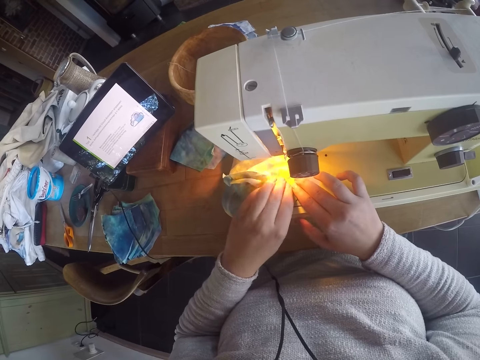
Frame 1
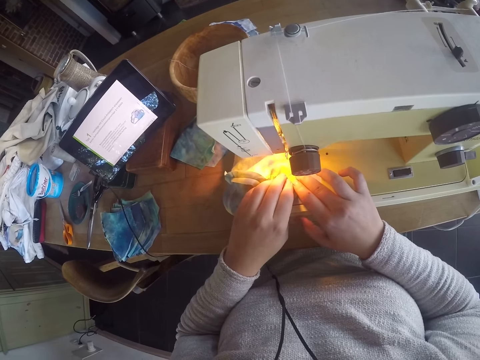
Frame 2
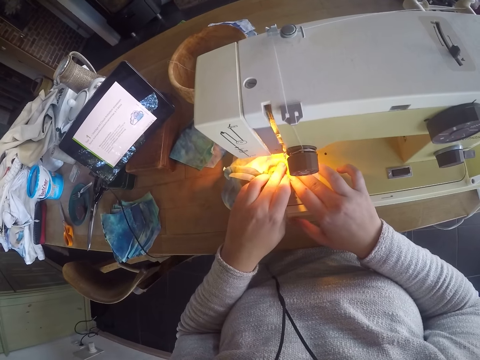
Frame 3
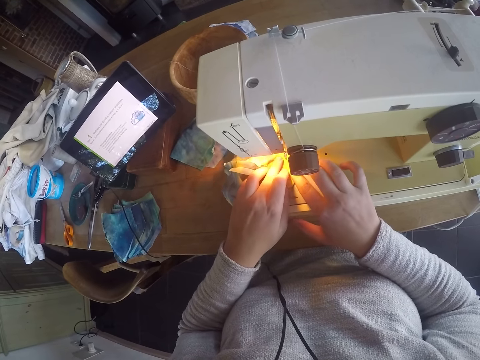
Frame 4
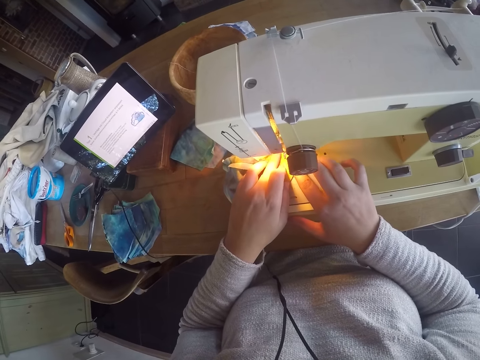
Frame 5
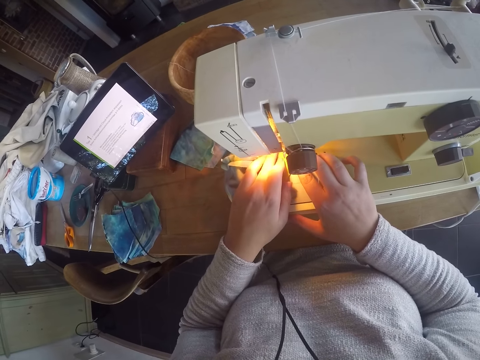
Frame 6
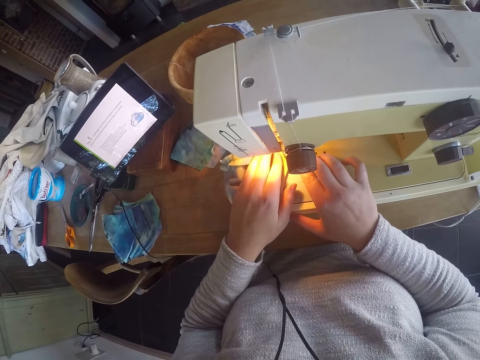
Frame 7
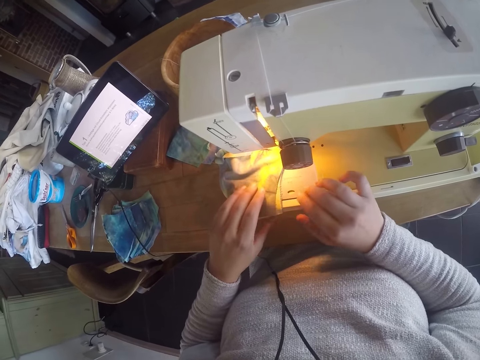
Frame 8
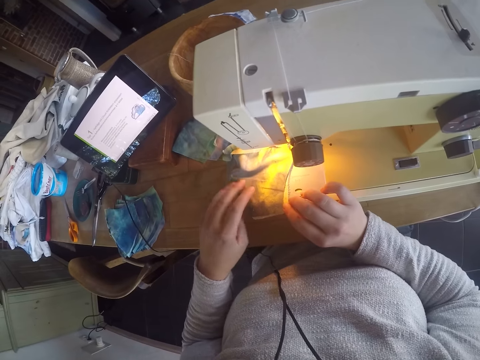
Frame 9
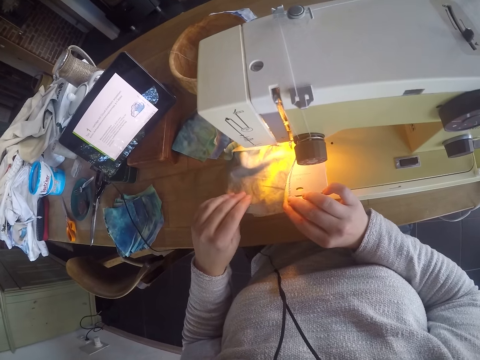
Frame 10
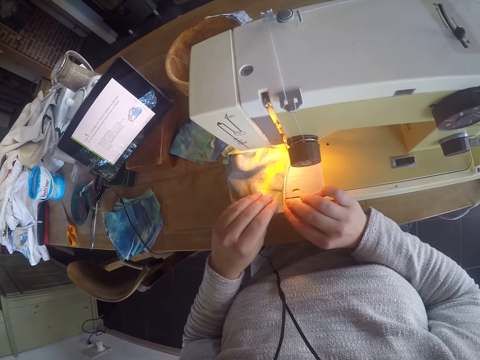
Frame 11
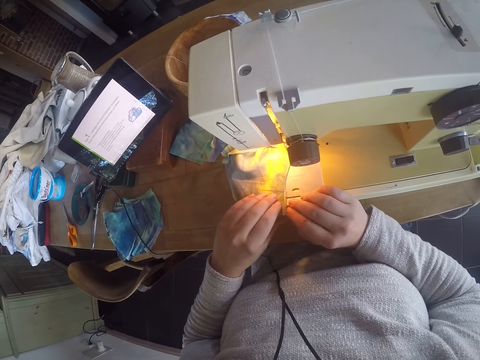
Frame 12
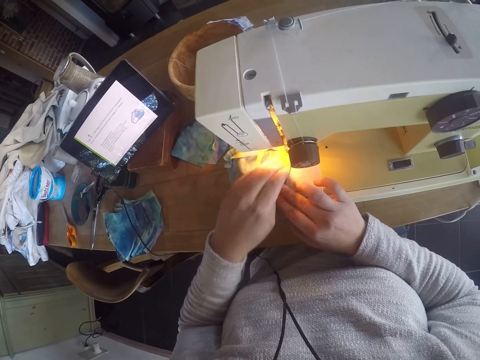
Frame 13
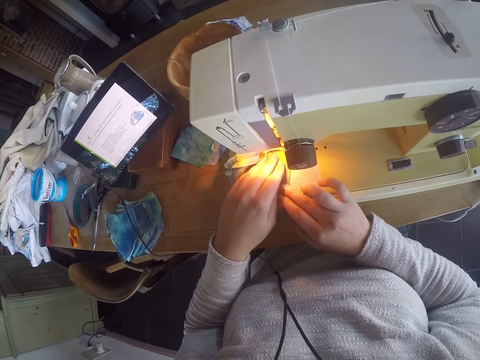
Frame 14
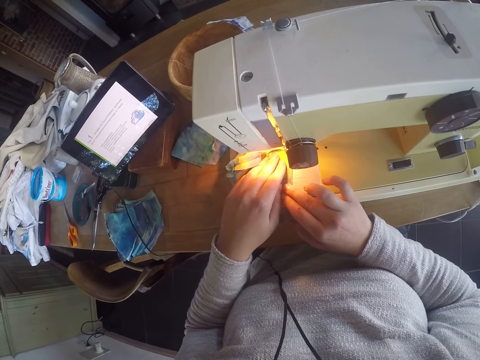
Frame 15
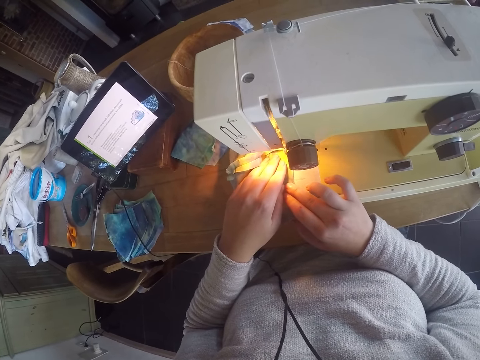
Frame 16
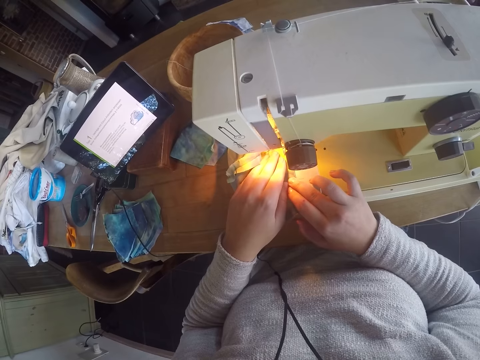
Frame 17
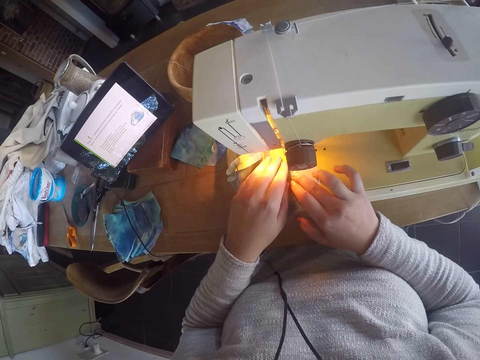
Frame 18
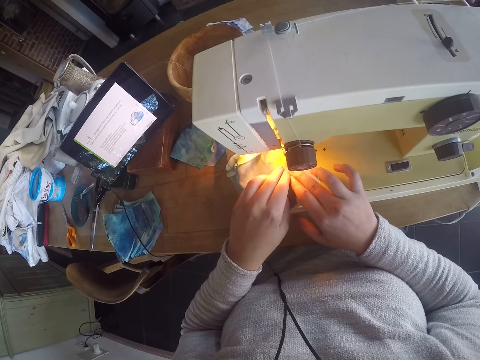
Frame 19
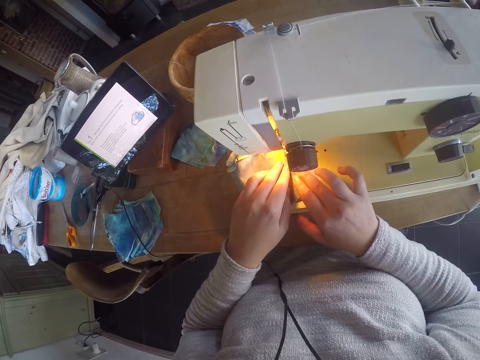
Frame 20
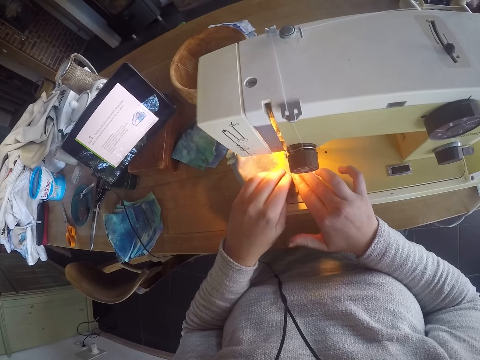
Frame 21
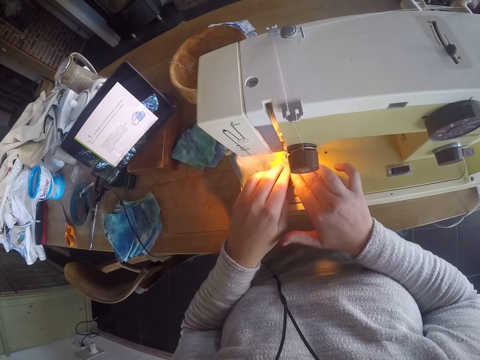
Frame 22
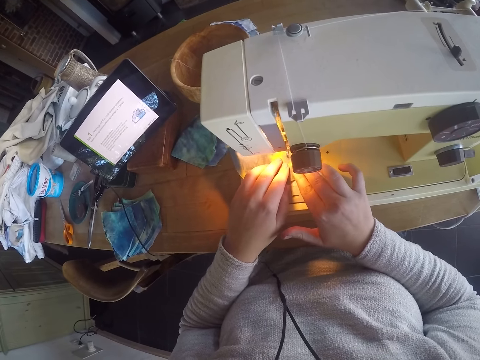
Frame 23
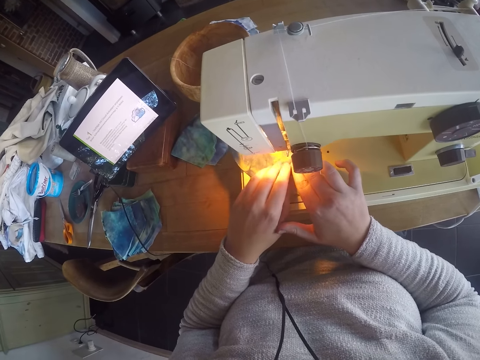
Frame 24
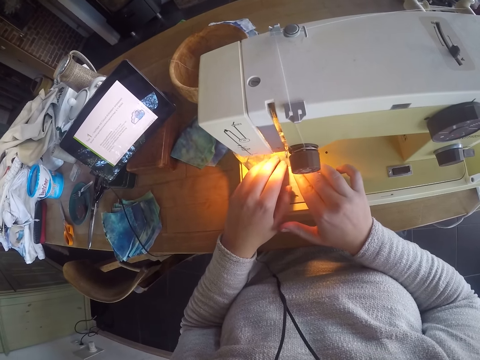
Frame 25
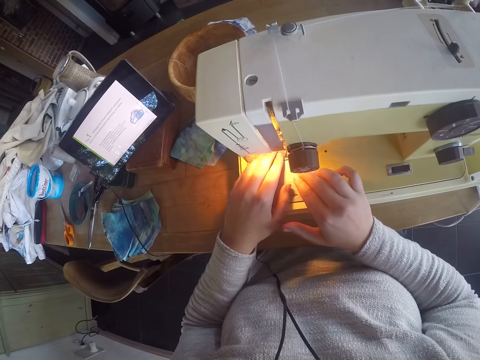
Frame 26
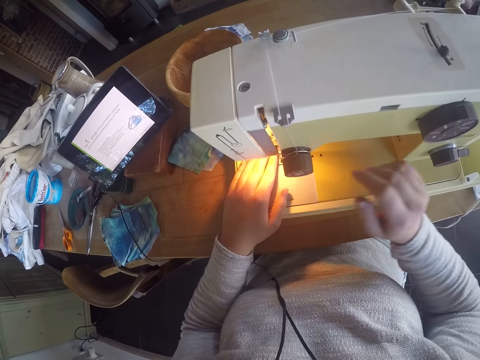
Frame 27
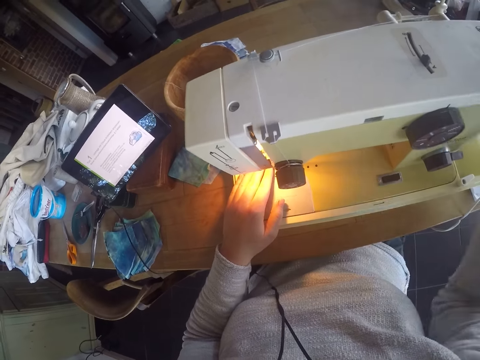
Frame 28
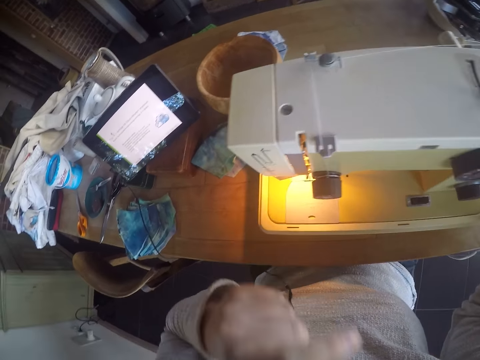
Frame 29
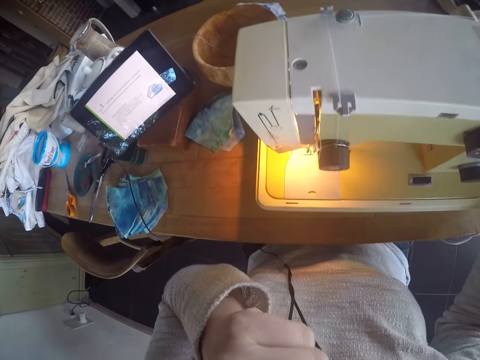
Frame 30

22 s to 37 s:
The camera wearer adjusts a piece of cloth on a sewing machine. She sews the piece of cloth with the sewing machine. She adjusts the piece of cloth on the sewing machine. She sews the piece of cloth with the sewing machine. She adjusts the sewing machine with her right hand. She itches her nose with her left hand.

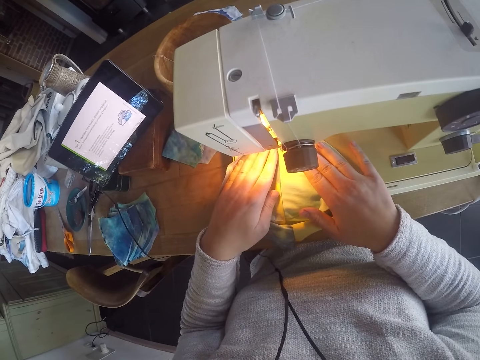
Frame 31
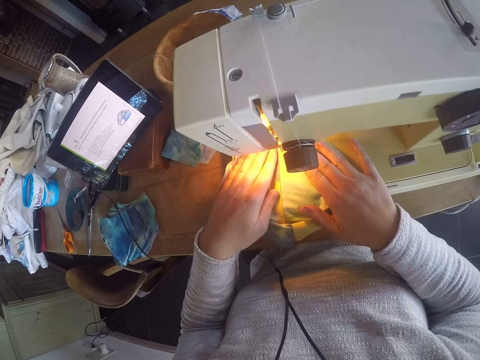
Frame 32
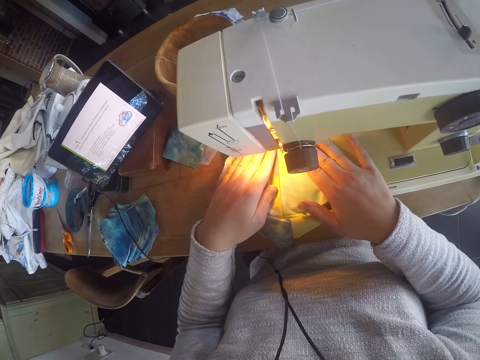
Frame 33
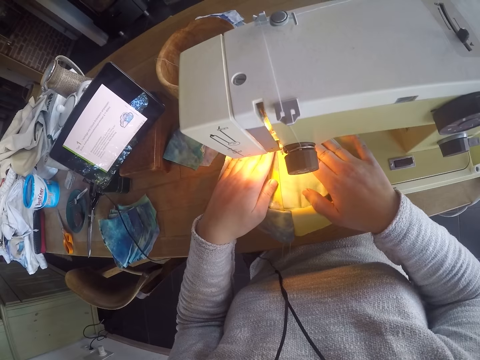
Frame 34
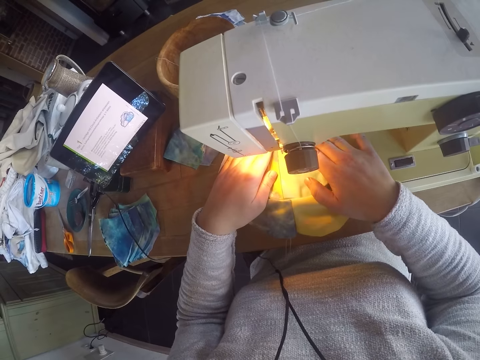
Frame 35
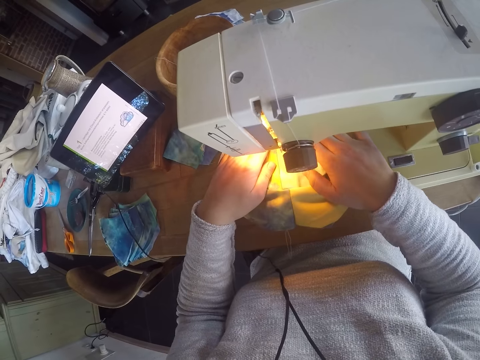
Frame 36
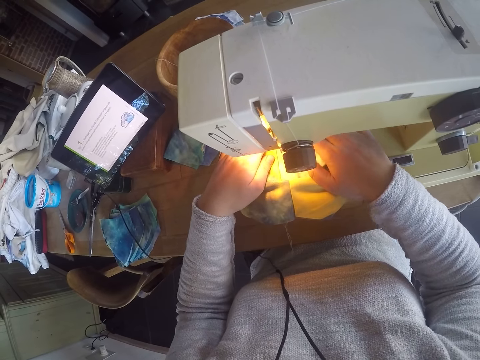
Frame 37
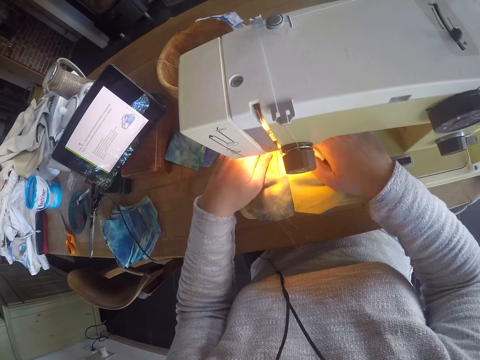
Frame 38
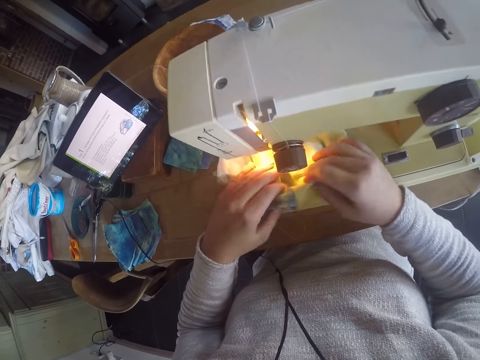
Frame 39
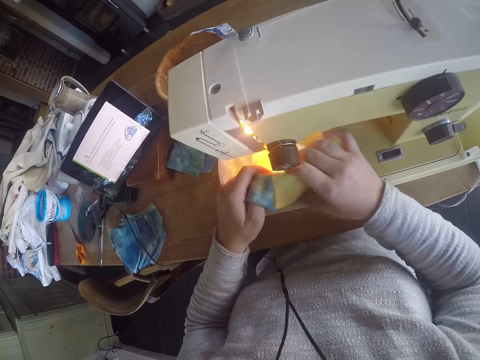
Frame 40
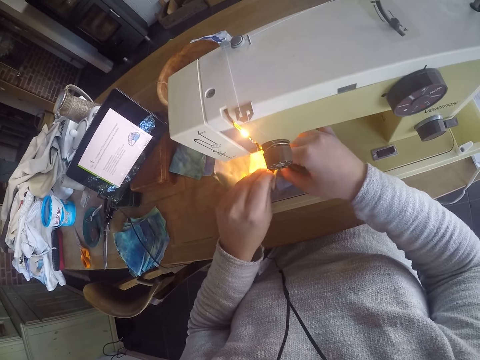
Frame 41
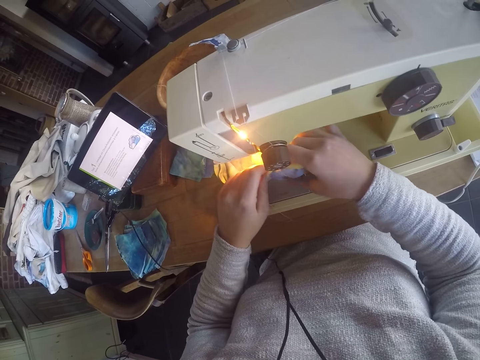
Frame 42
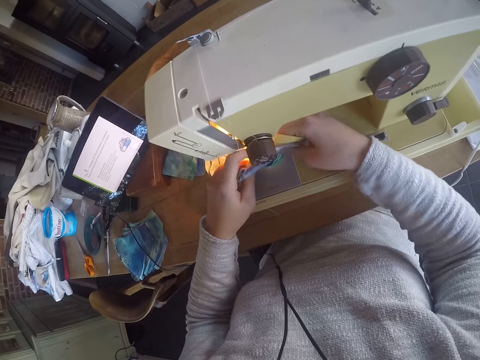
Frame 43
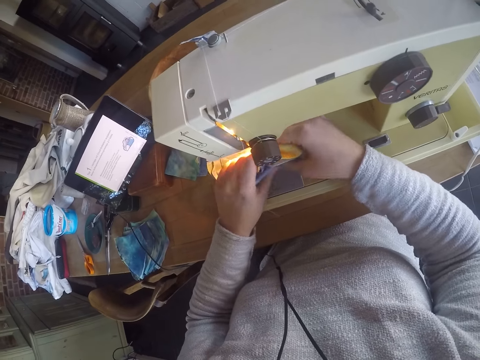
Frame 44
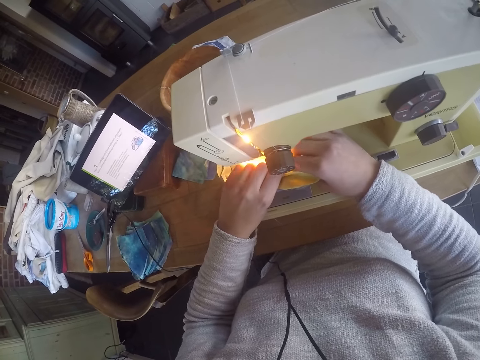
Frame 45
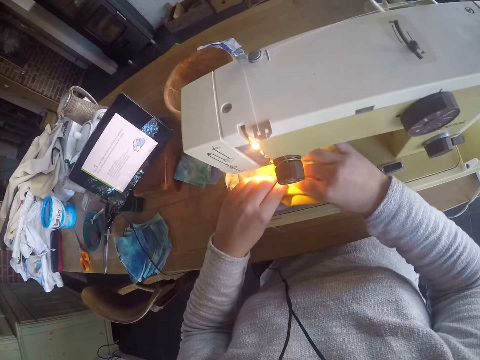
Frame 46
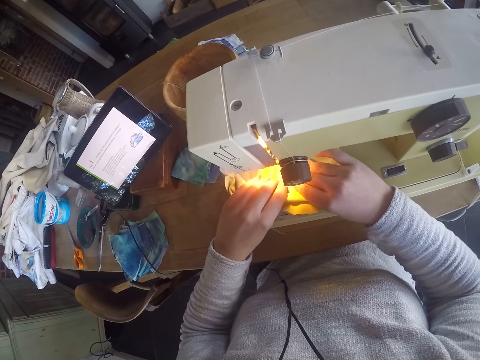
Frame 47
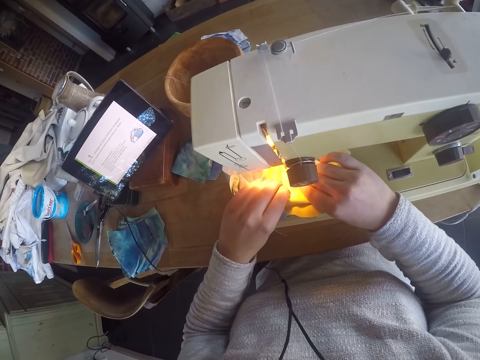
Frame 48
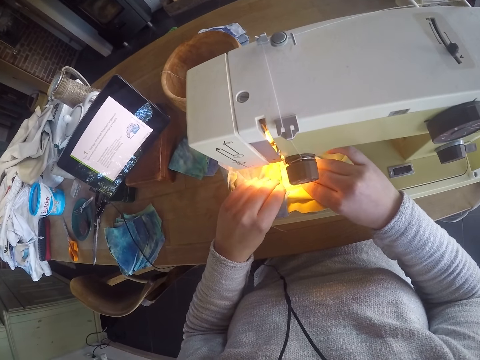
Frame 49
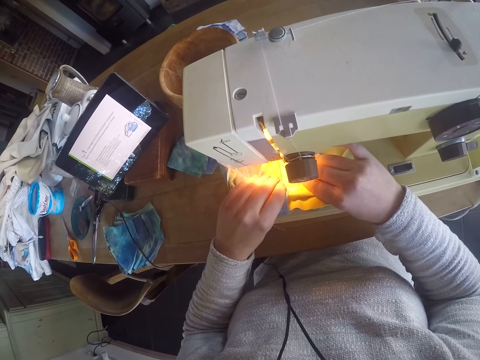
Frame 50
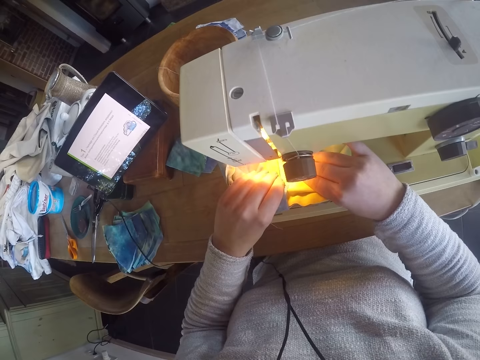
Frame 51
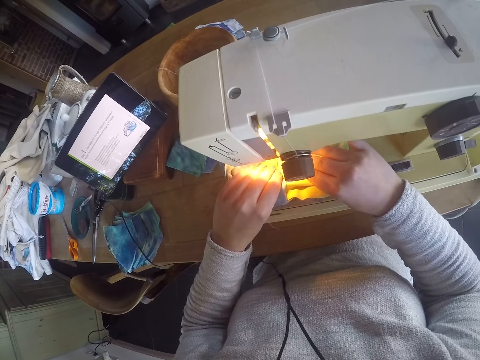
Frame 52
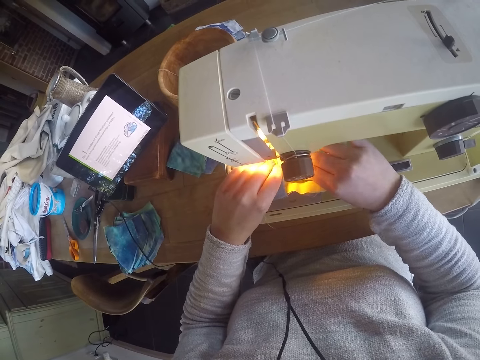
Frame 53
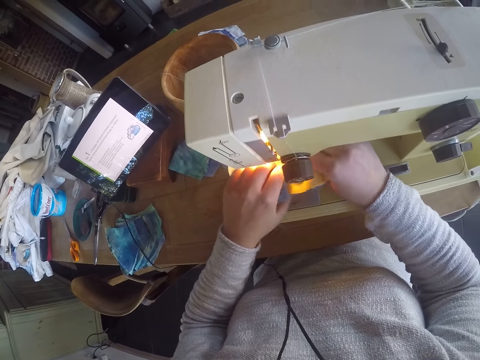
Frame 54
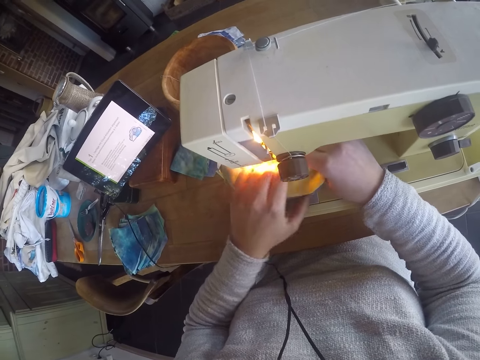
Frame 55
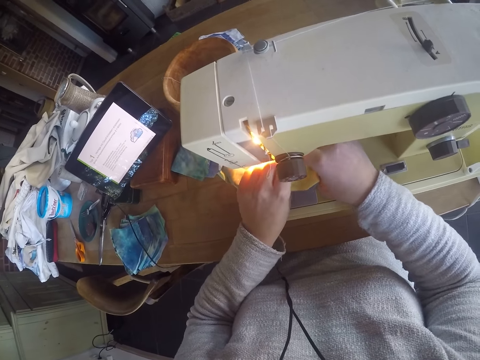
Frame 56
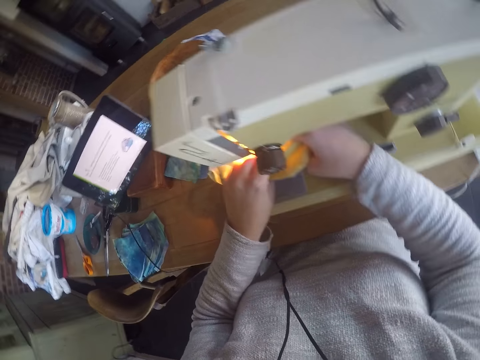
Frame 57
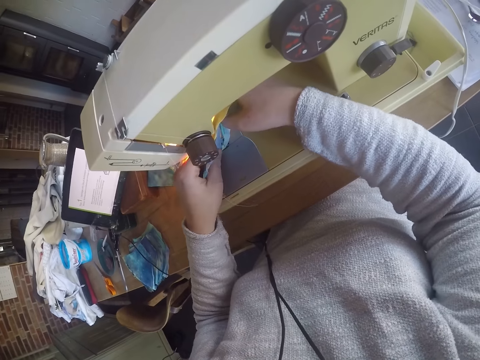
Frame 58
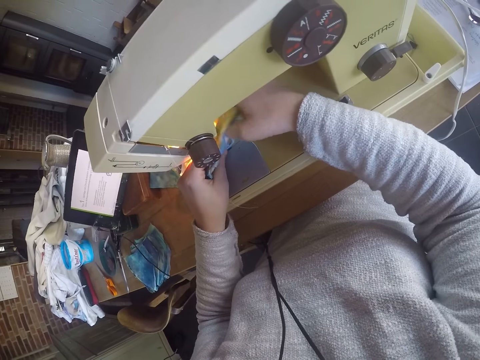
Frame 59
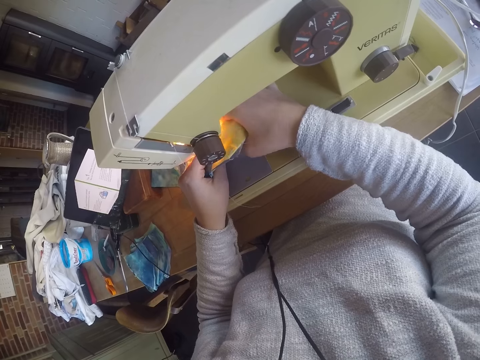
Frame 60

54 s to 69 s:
The camera wearer sews a piece of cloth with a sewing machine. They adjust the piece of cloth on the sewing machine with both hands. They sew the piece of cloth with the sewing machine with both hands. They adjust the piece of cloth on the sewing machine.
